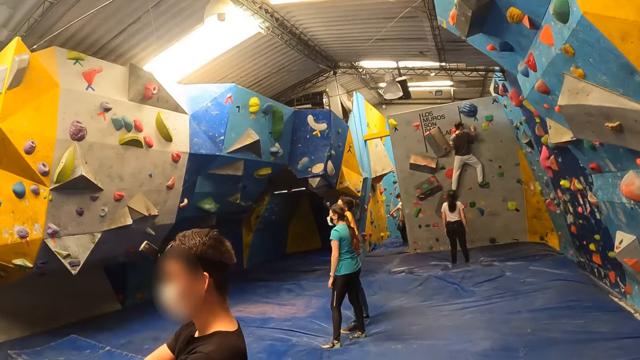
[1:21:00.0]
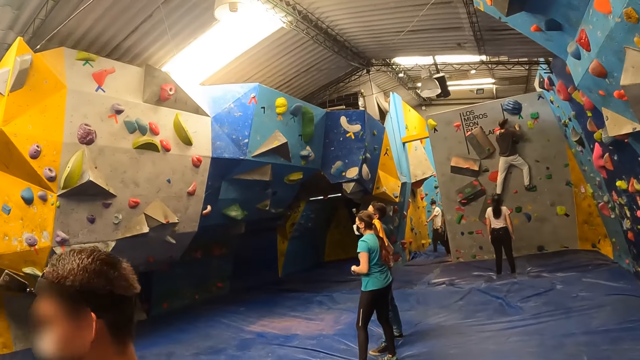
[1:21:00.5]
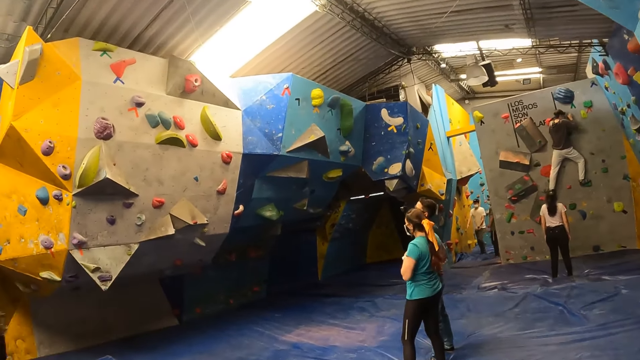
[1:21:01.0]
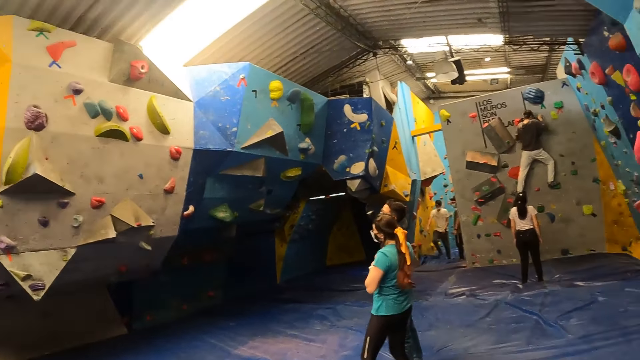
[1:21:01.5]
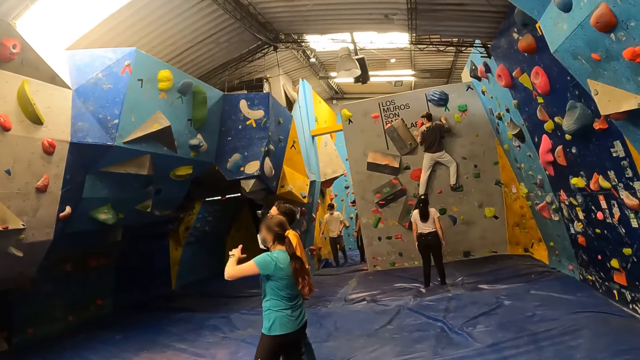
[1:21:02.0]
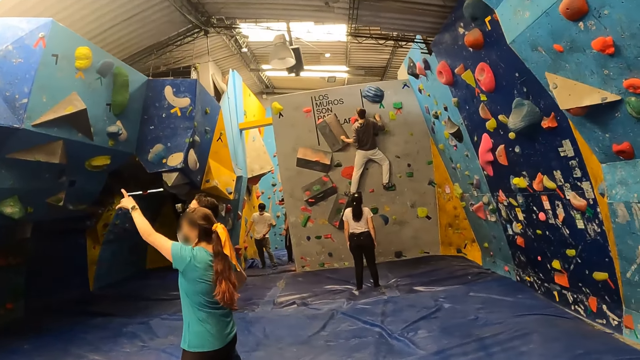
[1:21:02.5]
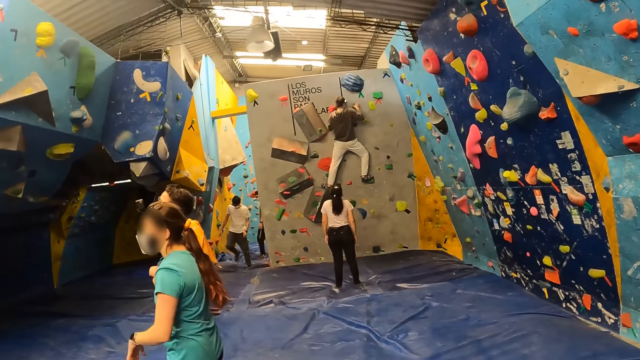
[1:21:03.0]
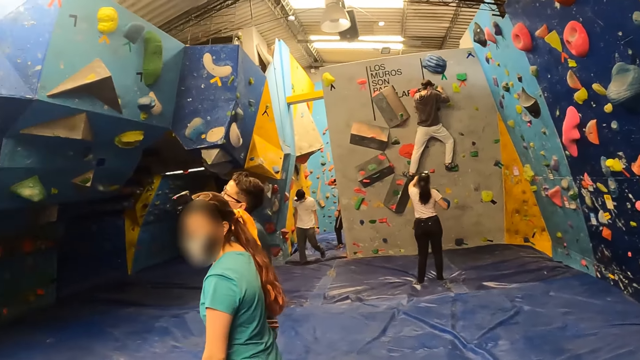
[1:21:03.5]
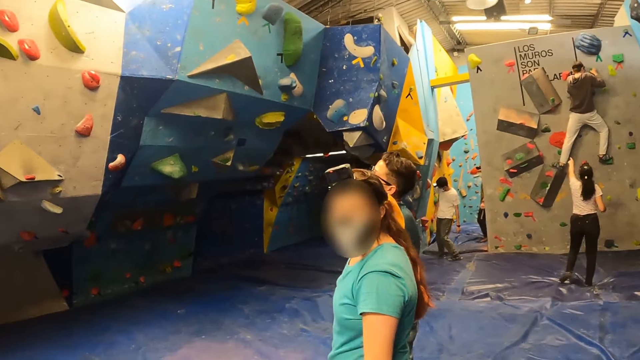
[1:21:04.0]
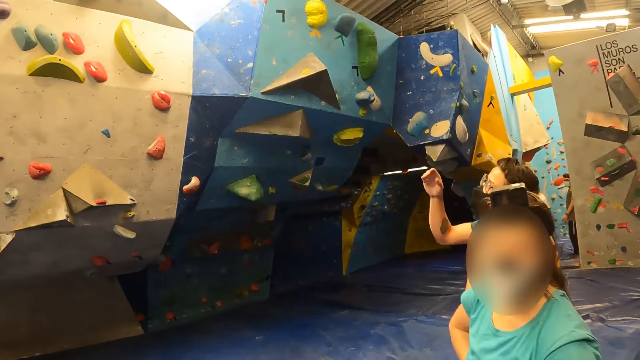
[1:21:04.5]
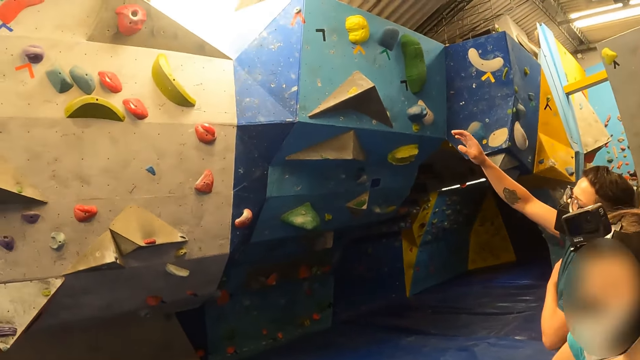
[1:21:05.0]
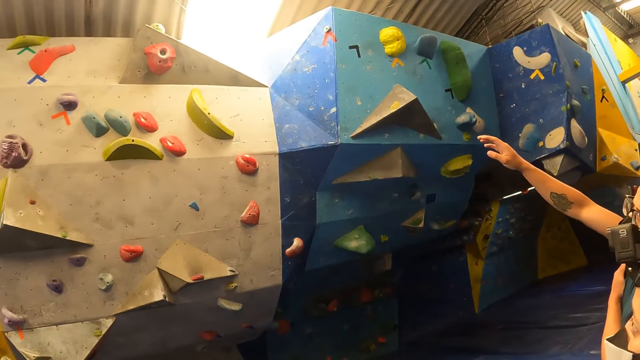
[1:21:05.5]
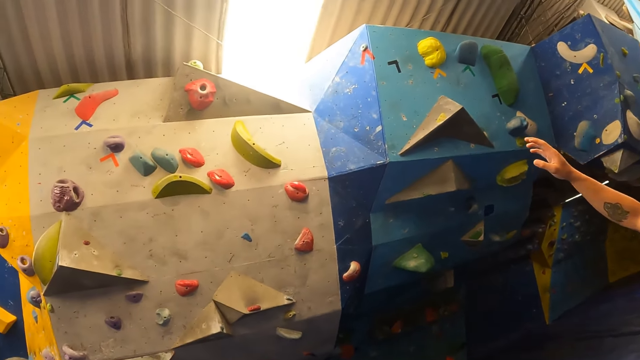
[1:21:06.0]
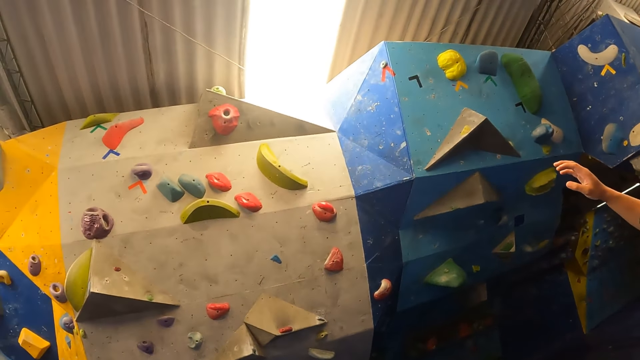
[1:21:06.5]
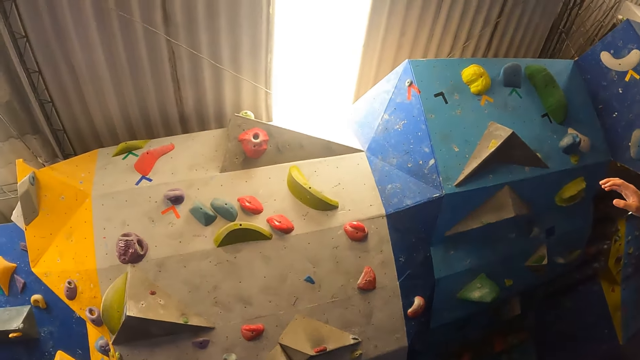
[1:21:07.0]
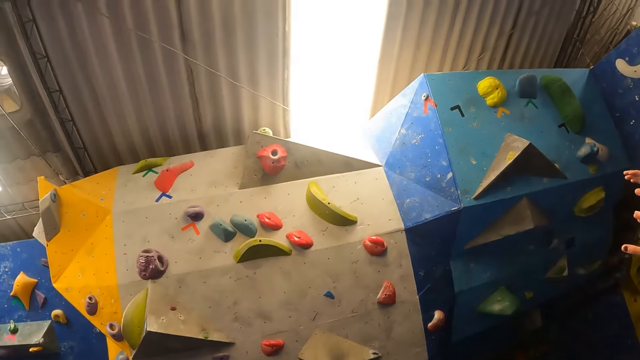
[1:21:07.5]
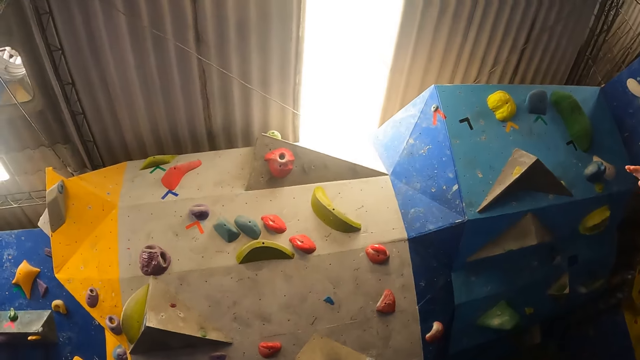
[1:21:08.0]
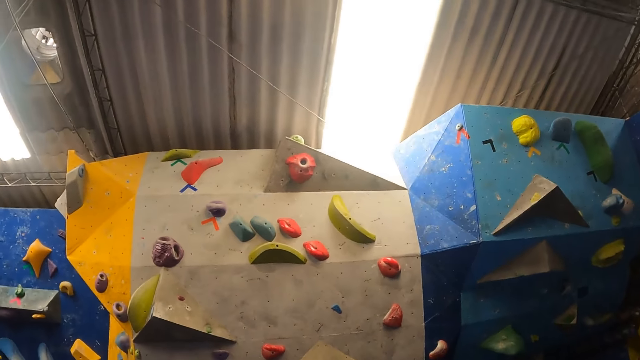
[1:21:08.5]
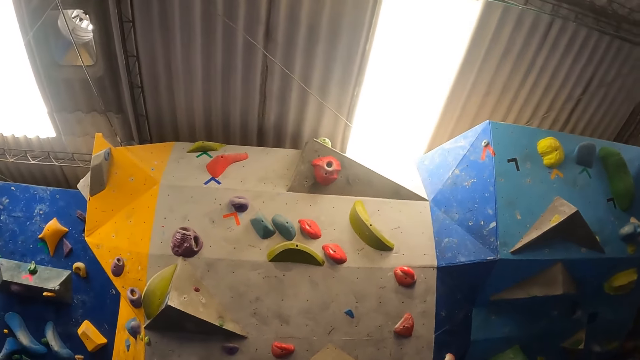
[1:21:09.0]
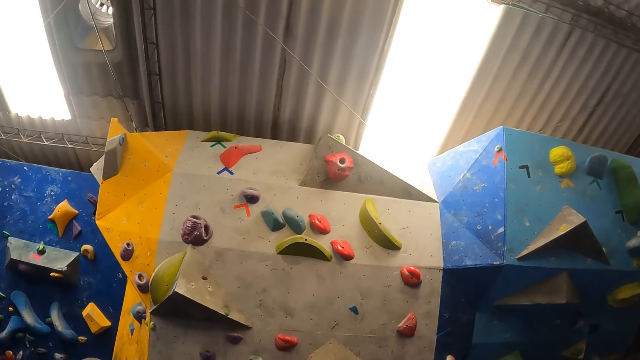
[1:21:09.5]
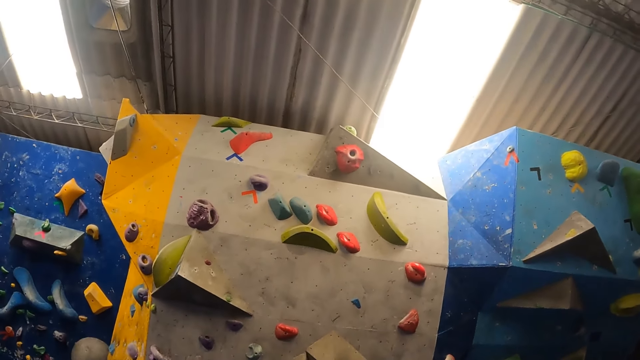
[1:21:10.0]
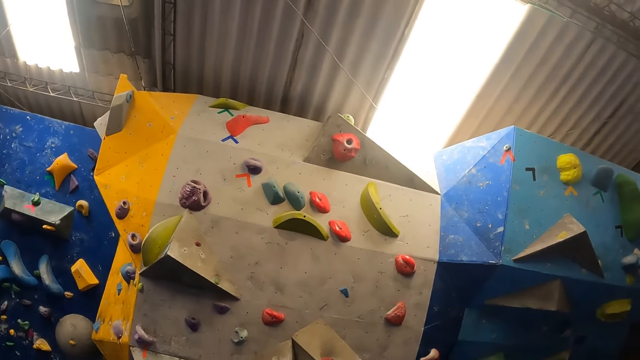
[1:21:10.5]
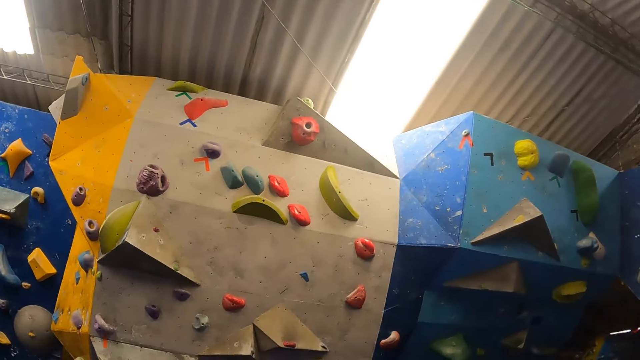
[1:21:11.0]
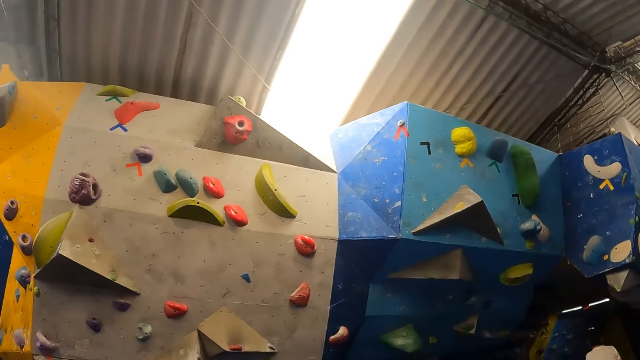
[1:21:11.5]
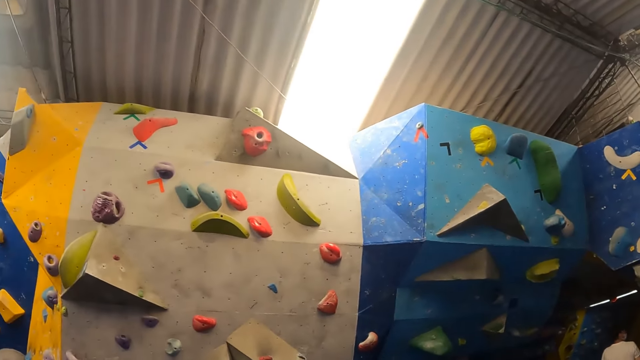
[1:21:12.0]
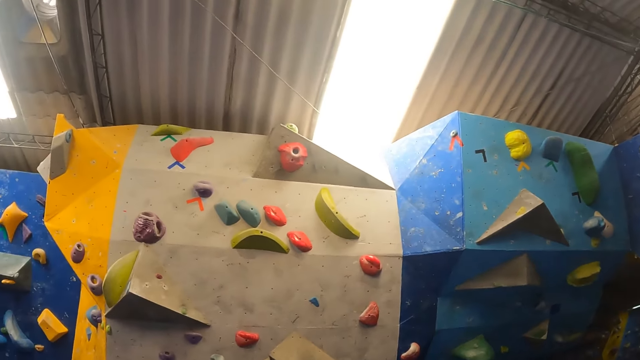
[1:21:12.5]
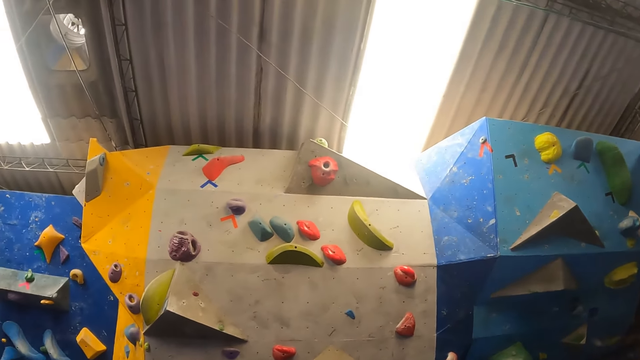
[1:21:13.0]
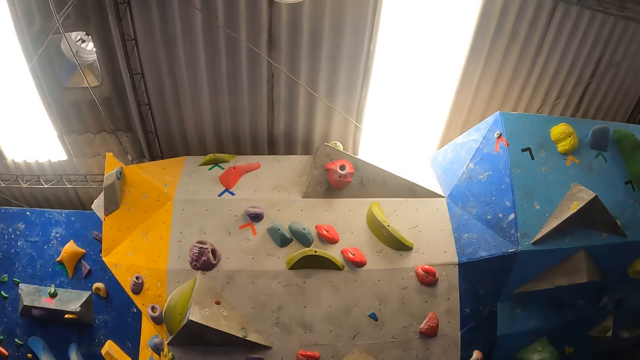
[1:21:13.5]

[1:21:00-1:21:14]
The camera wearer zooms in the camera. They look around. They interact with a woman. They look at the left side. They zoom in the camera at the high left. They concentrate on one side.

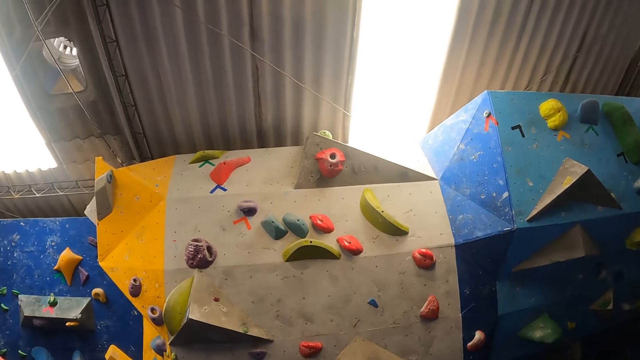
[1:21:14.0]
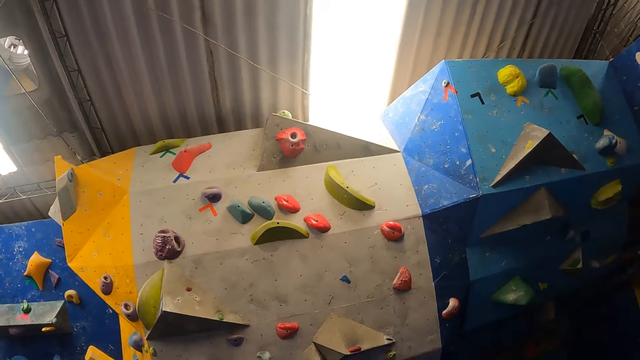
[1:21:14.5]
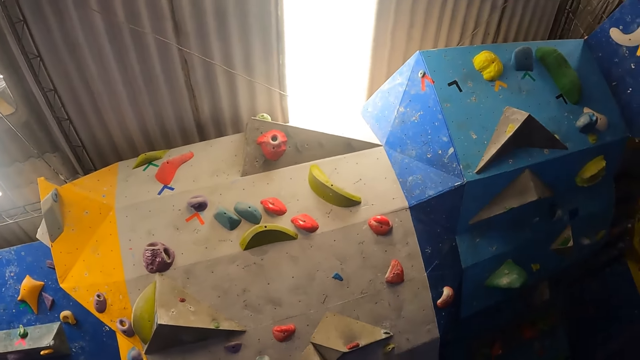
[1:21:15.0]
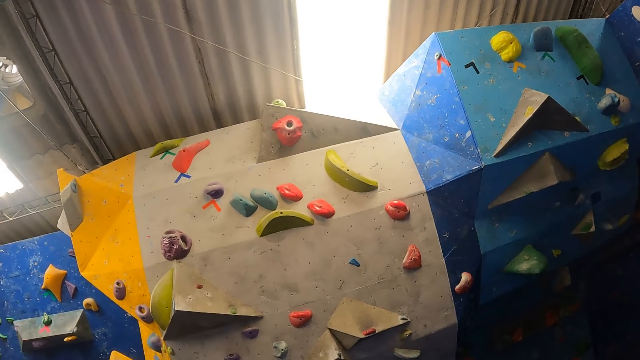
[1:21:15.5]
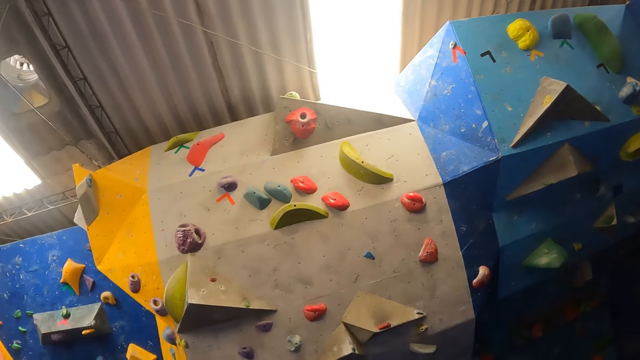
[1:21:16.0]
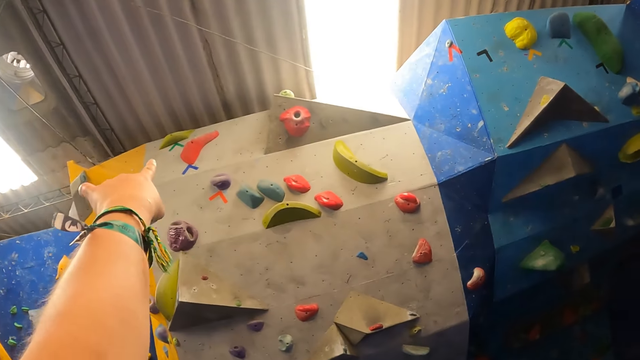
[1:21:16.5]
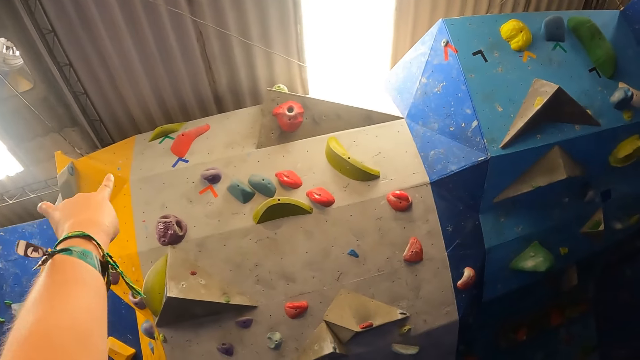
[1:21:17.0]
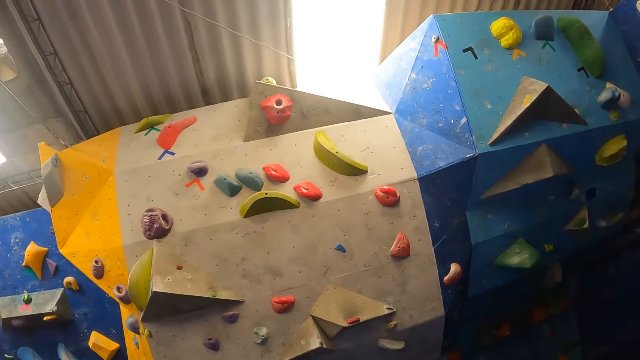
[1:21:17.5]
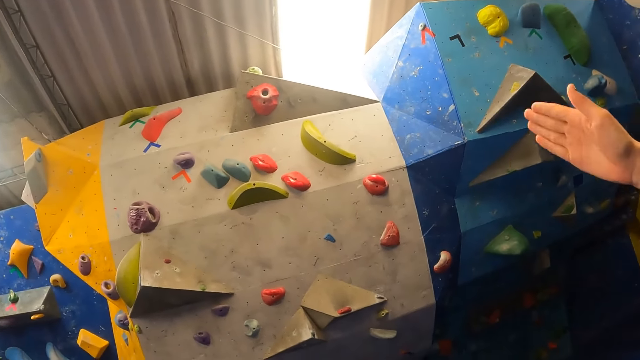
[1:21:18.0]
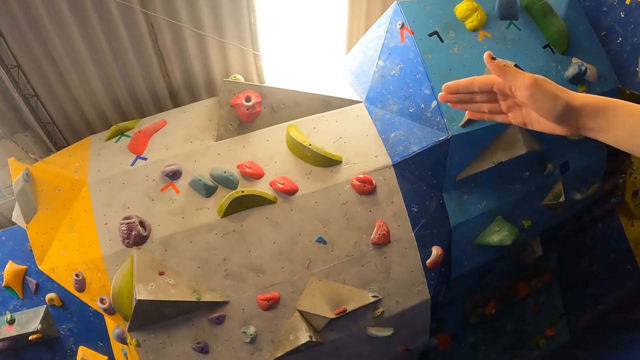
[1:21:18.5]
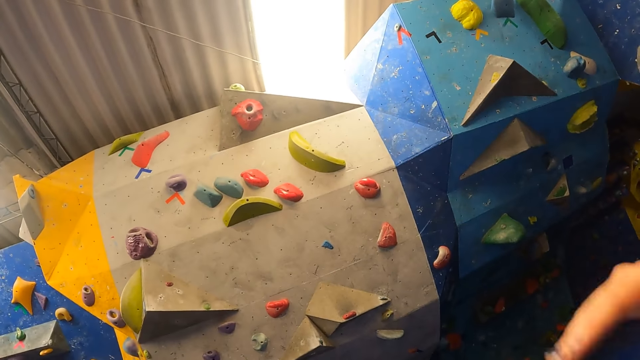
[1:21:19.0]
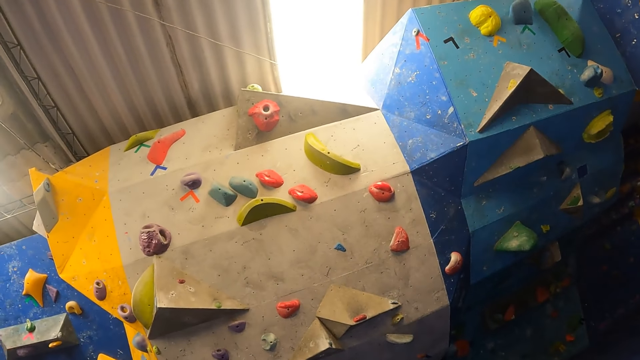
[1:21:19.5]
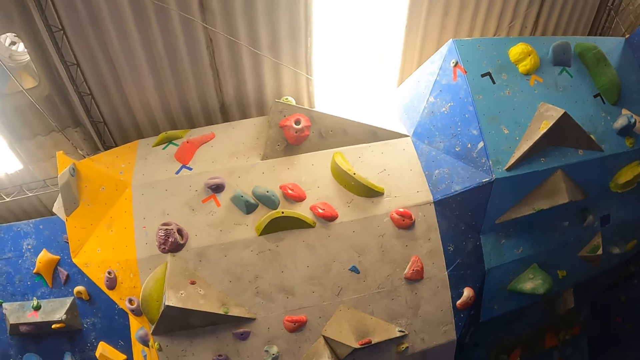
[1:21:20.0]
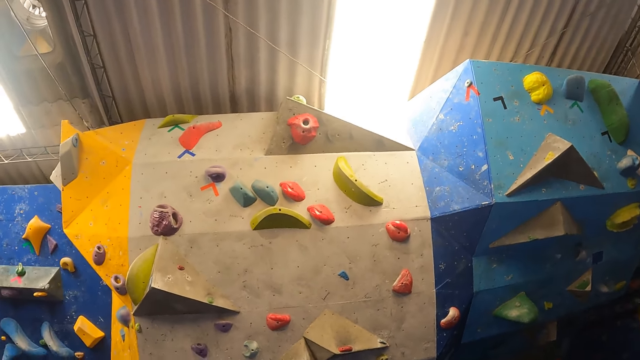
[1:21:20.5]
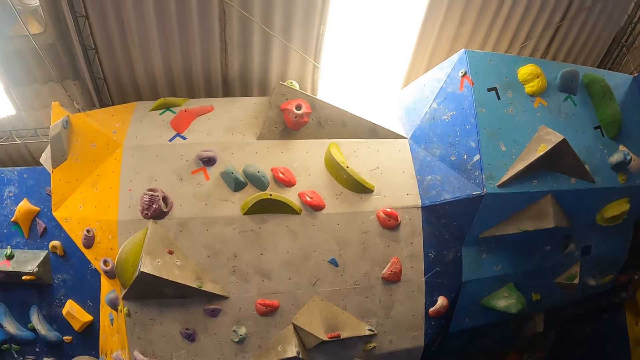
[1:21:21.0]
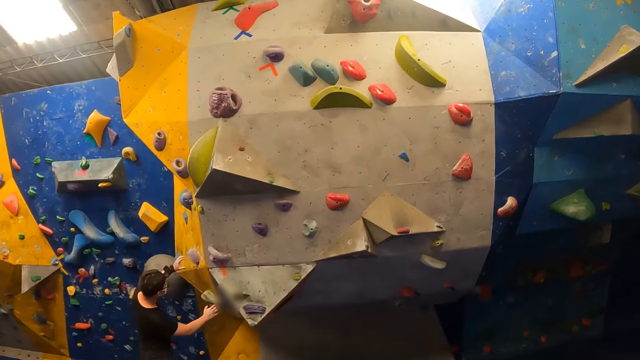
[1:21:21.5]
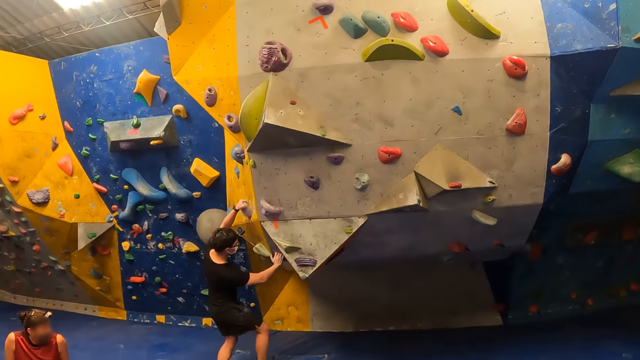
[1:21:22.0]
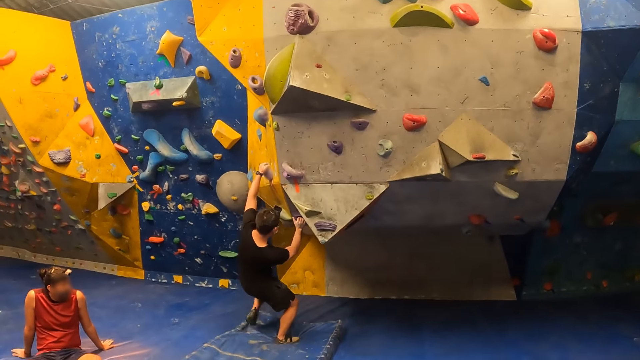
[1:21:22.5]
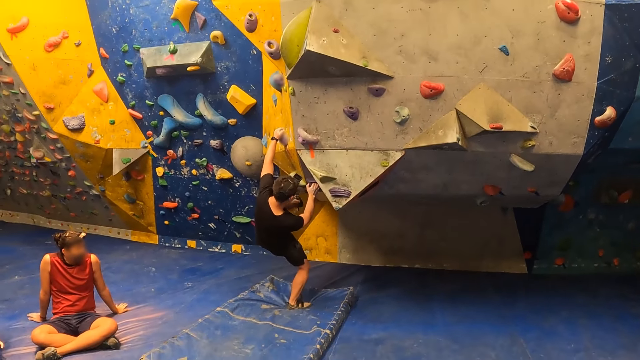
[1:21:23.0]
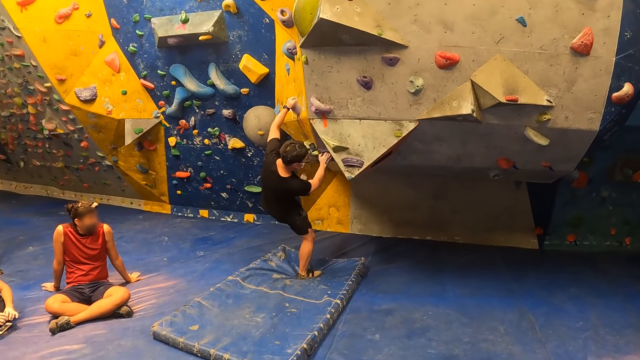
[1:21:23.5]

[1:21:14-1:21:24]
The camera wearer points her left hand towards the rocks with a finger. She lowers her left hand. A lady moves her hand. The camera wearer stares at the rock wall. A man holds the rocks with his hands. Another man climbs the wall. The first man places his left leg on the rocks.
